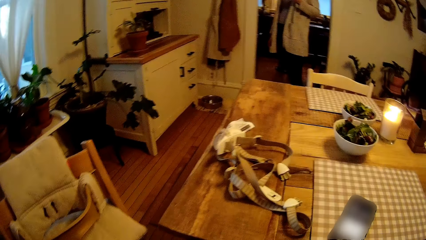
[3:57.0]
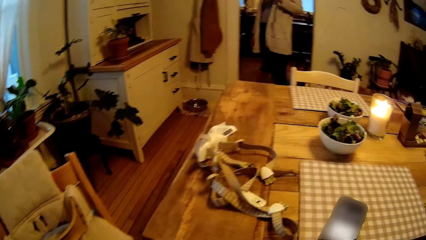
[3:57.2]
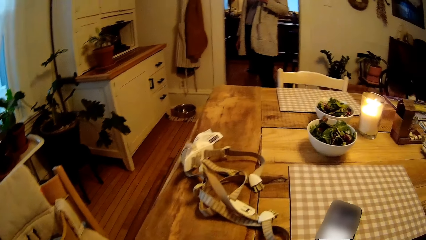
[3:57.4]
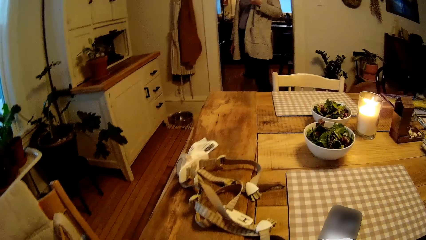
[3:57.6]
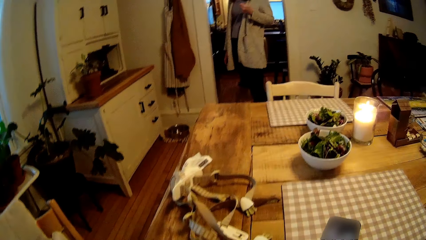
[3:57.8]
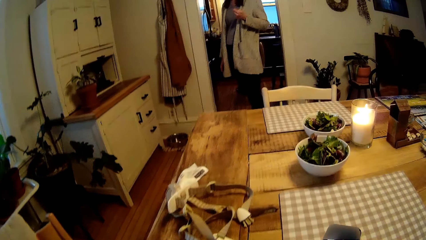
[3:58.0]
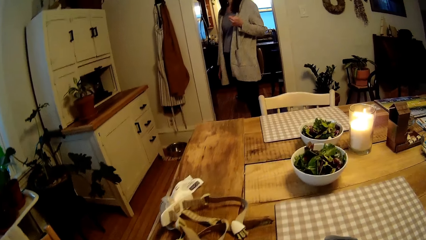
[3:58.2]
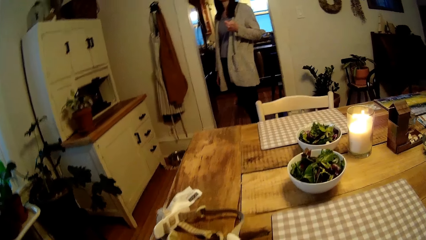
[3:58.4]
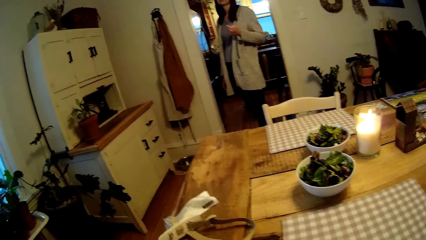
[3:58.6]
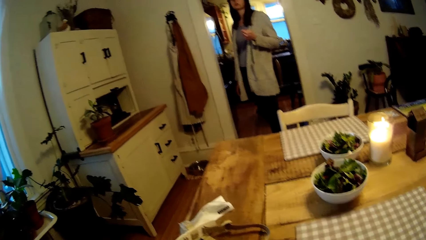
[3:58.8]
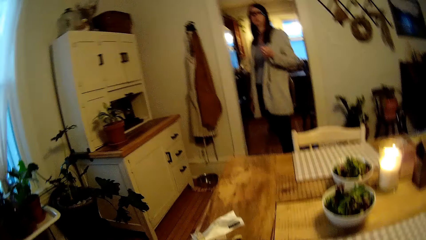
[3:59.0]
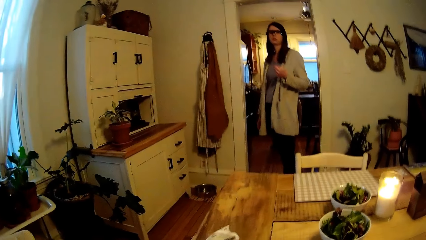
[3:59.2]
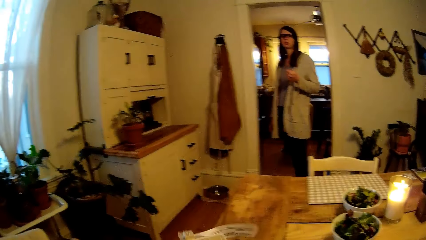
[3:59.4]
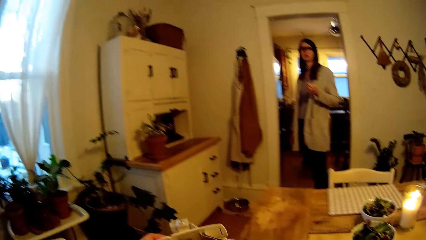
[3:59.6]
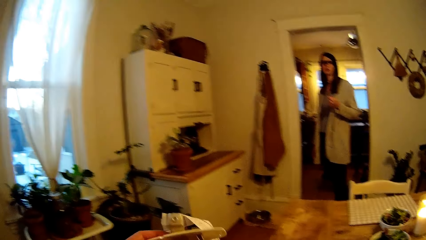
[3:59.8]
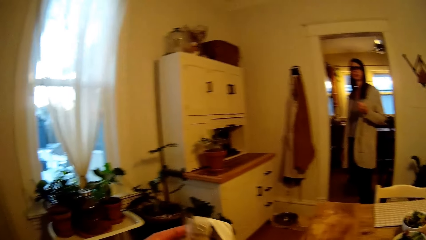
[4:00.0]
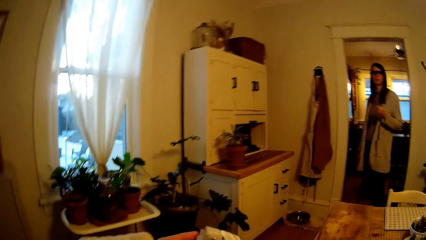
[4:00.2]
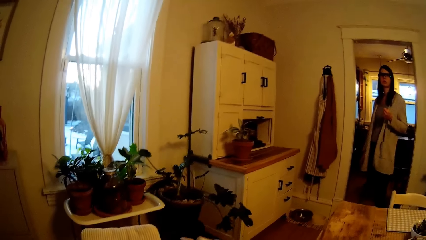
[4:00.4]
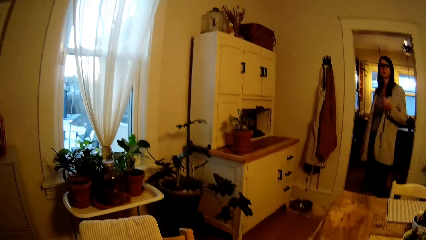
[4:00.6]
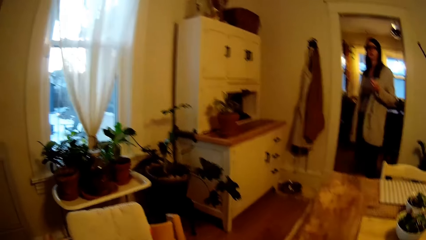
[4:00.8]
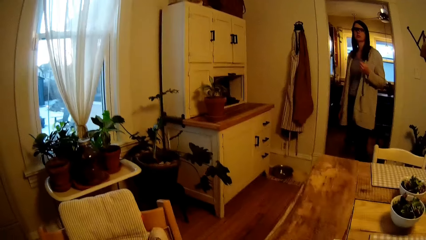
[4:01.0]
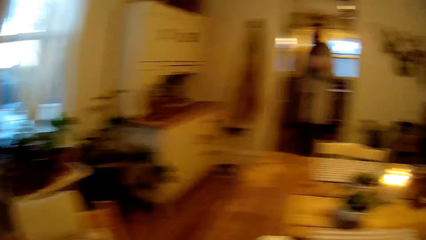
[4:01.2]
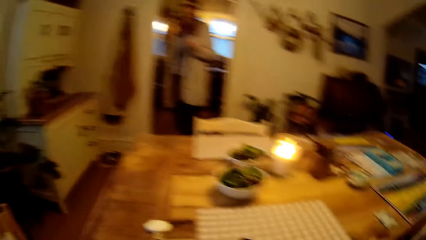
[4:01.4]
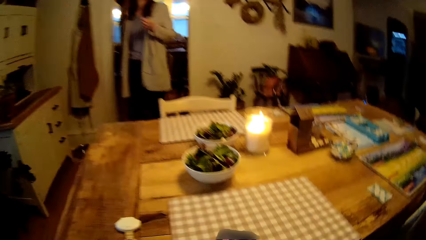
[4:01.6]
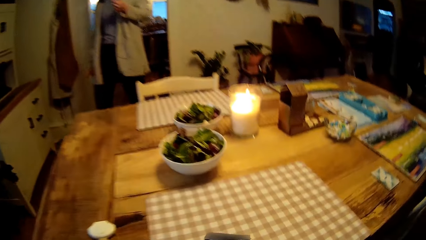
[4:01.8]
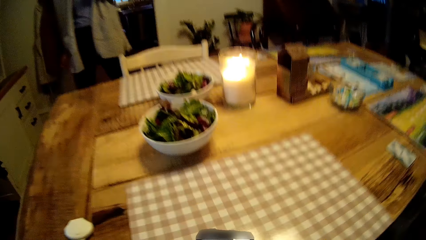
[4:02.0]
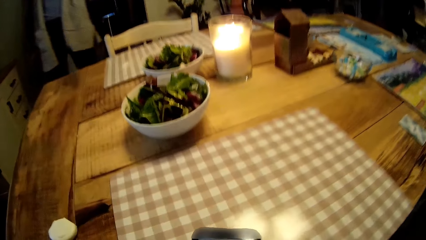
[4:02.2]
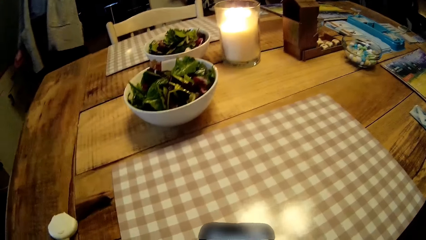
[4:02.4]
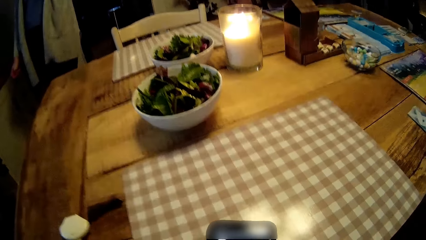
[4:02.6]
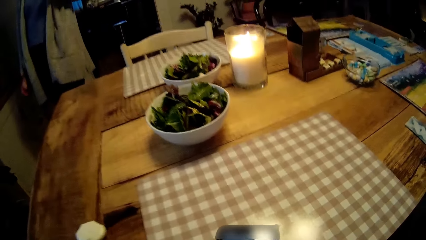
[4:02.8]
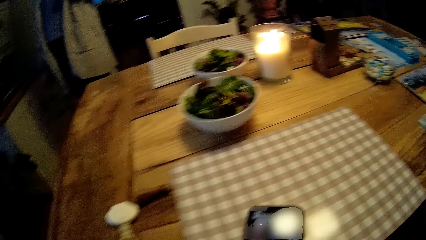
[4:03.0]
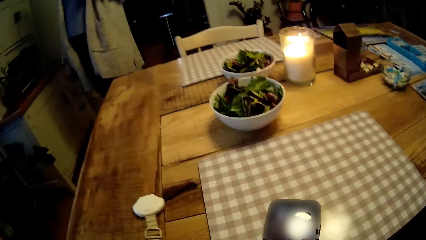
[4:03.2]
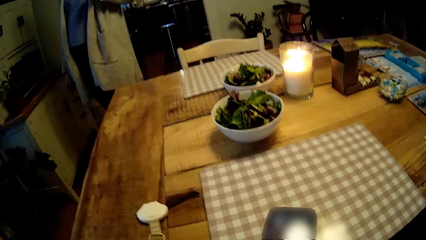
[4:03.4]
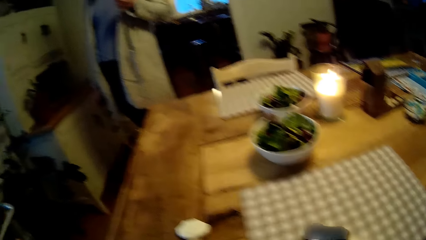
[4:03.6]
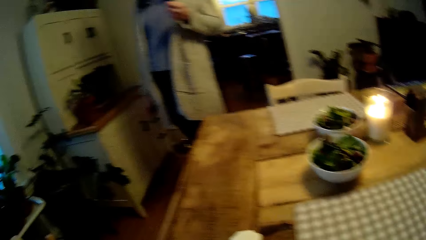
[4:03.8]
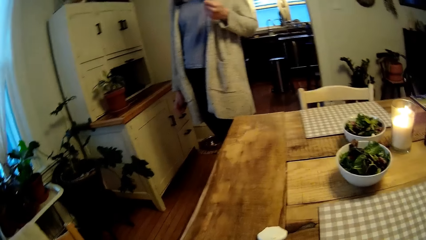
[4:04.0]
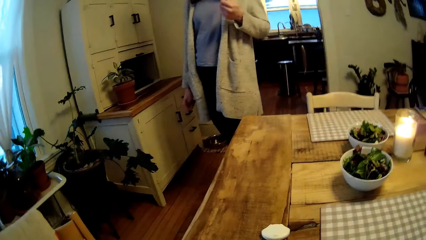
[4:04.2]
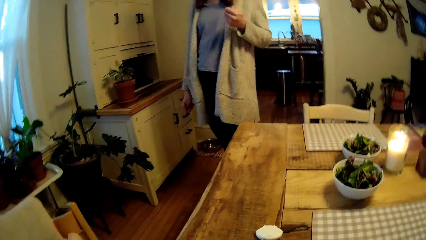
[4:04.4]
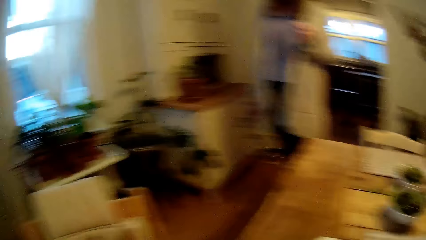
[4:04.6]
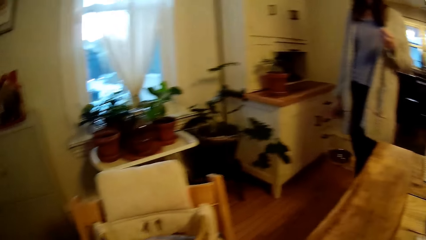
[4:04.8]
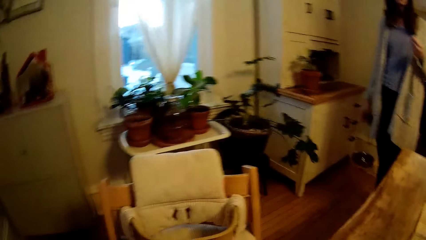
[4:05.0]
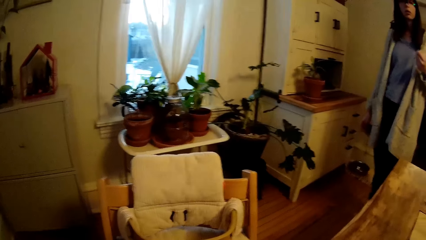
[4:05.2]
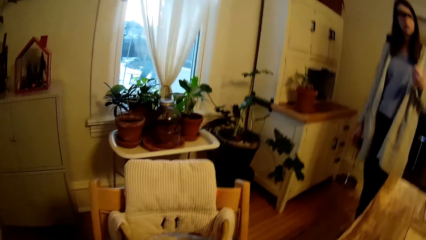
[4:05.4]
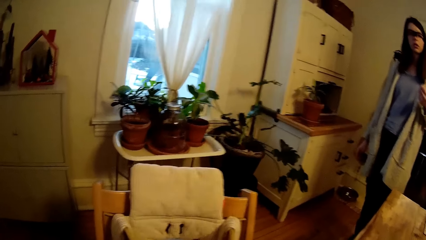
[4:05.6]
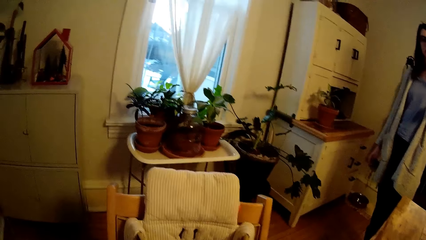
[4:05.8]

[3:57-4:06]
The camera wearer looks at the table. He picks up the fastening belt on the table with his left hand. He picks up the phone. He looks around.

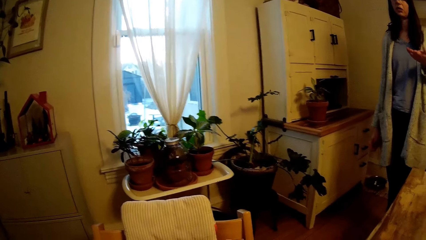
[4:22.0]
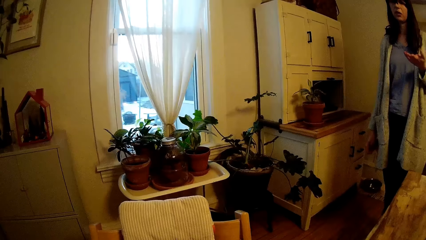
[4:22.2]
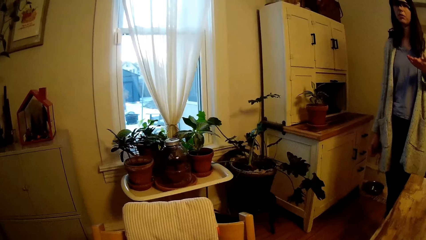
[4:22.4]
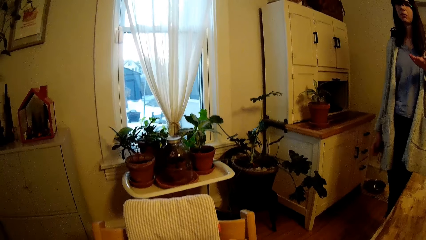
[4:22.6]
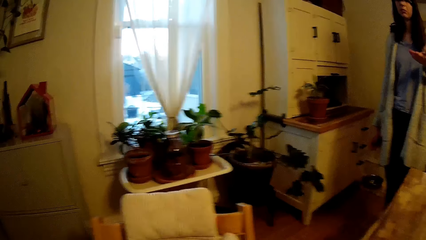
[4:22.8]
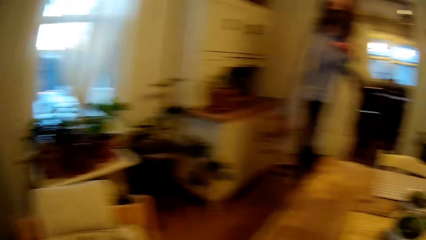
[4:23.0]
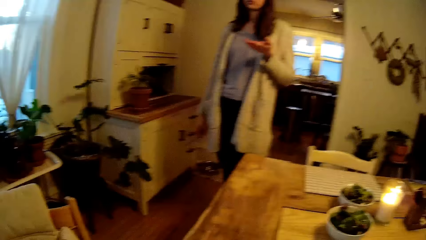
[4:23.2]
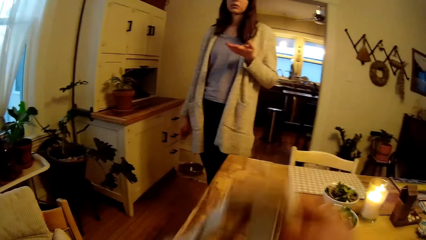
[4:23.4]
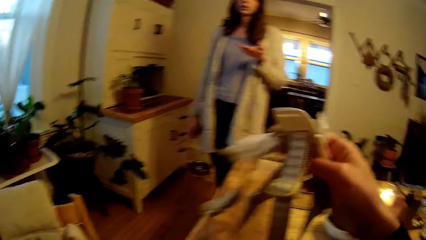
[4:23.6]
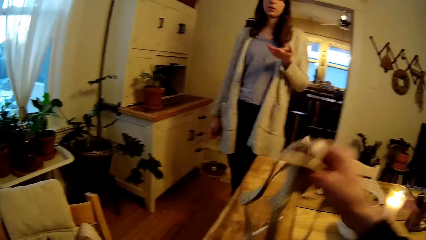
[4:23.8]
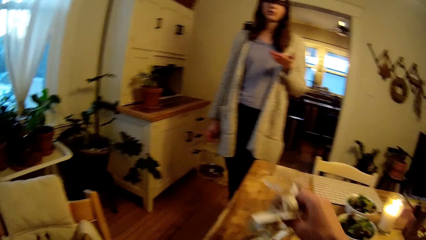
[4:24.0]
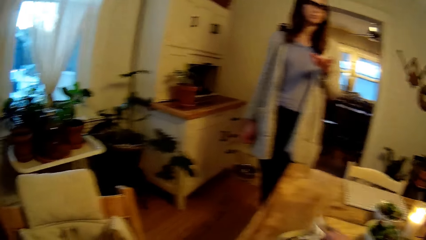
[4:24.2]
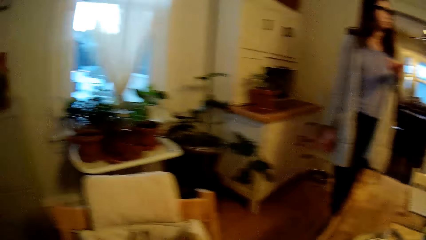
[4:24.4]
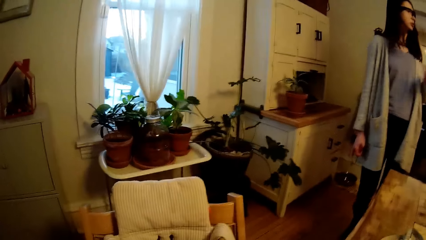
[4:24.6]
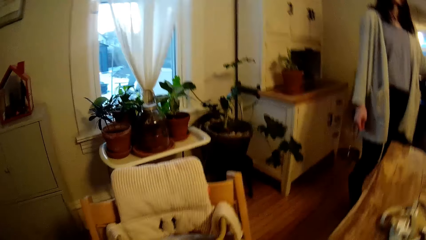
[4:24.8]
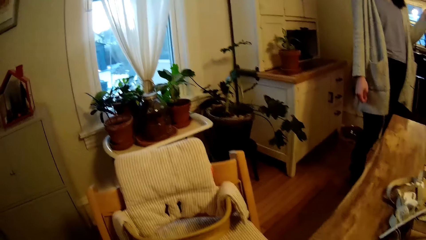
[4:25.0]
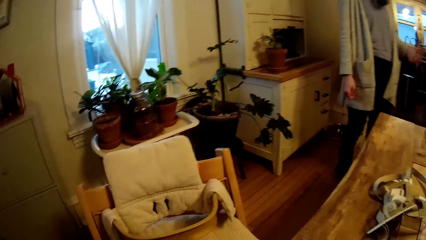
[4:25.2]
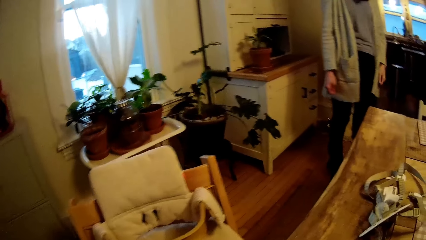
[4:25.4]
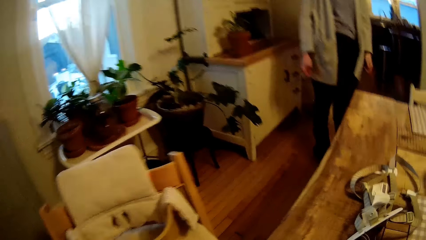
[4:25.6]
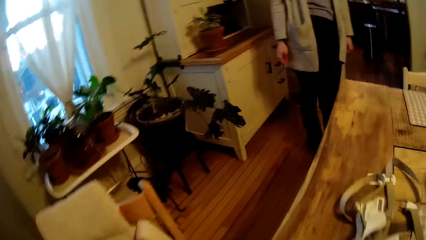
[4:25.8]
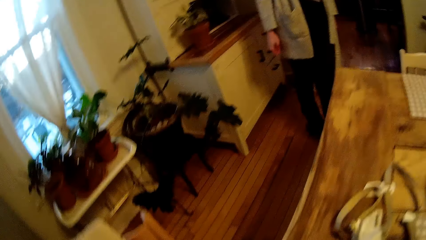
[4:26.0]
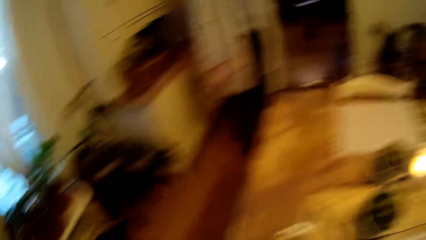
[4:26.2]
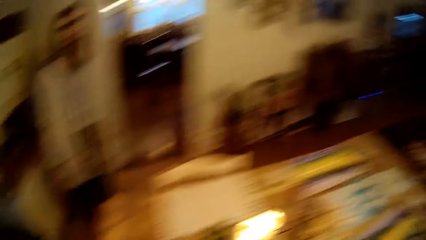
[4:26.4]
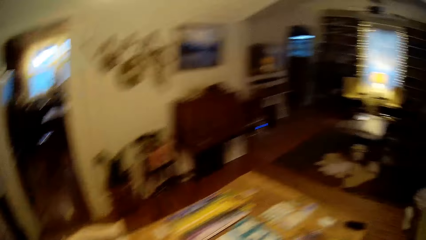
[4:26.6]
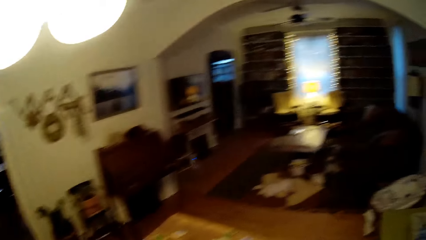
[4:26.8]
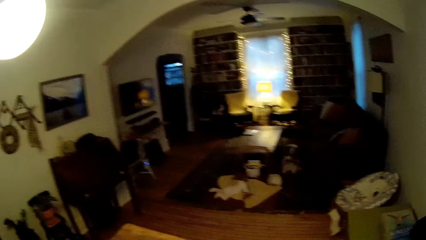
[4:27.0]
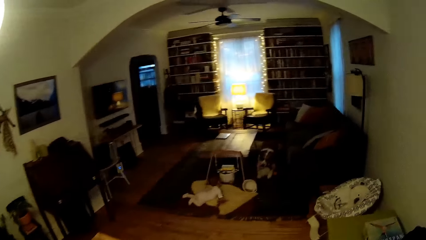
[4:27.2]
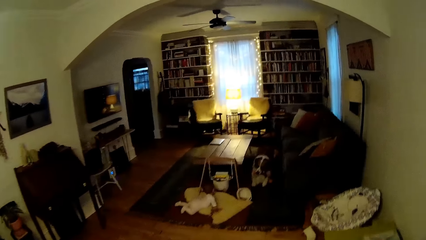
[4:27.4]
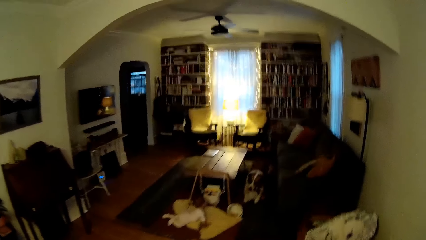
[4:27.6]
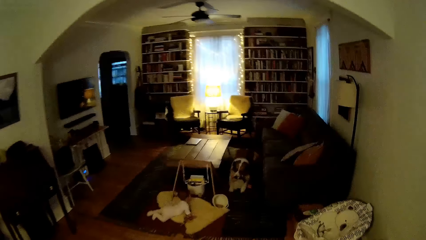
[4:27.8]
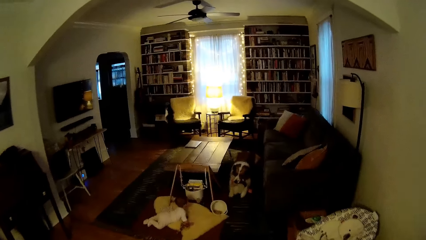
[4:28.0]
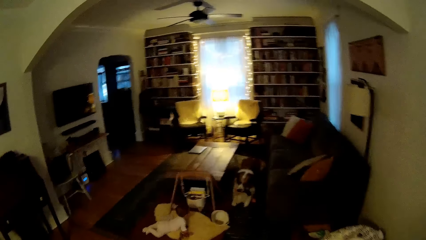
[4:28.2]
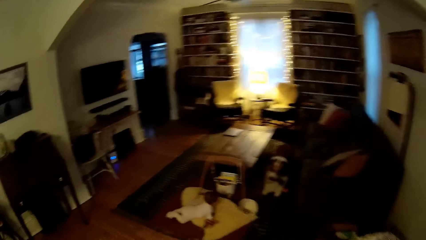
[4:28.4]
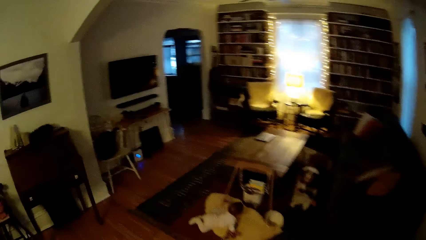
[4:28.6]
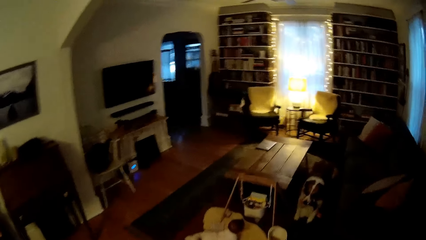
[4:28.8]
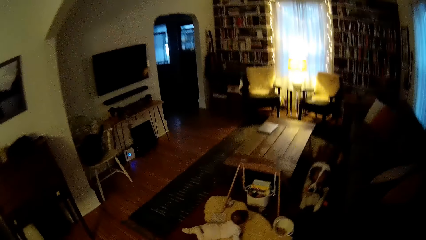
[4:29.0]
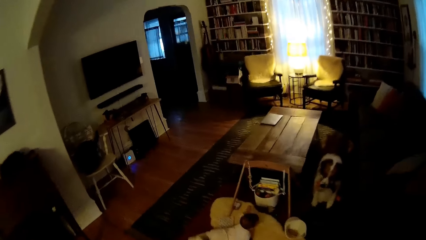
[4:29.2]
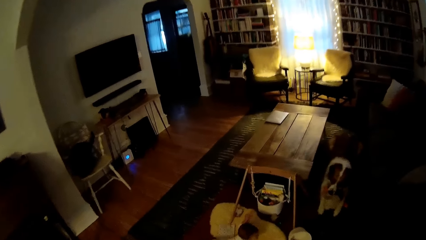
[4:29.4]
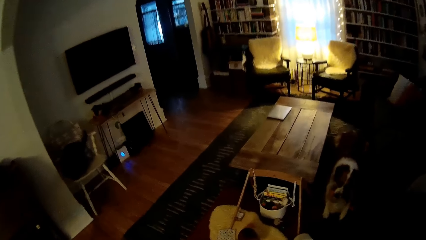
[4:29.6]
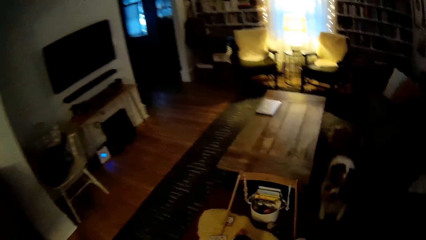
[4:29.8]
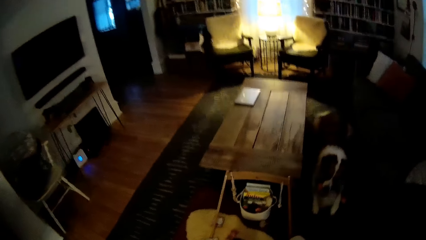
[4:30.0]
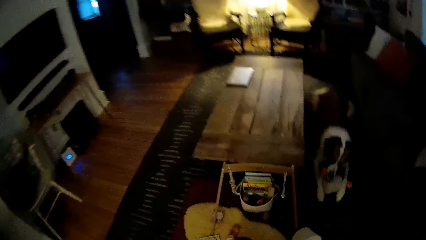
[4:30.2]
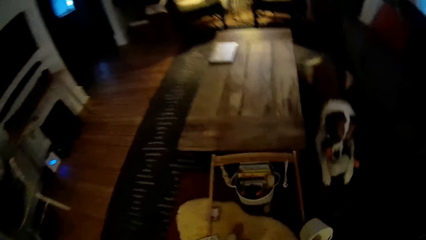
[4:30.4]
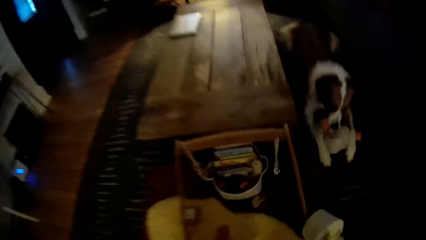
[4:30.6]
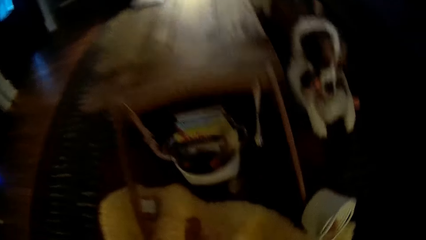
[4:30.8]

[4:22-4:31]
The camera wearer holds the fastening belt in his right hand. He puts the high chair straps on the table. He walks around.
